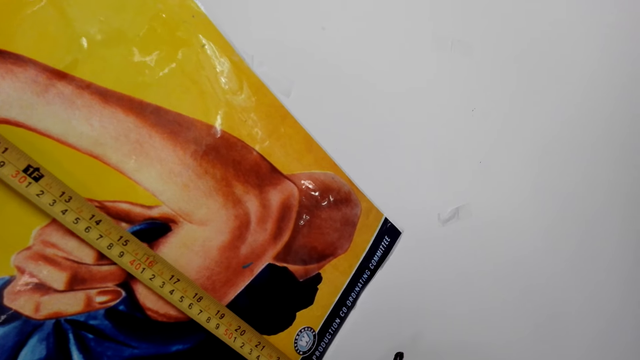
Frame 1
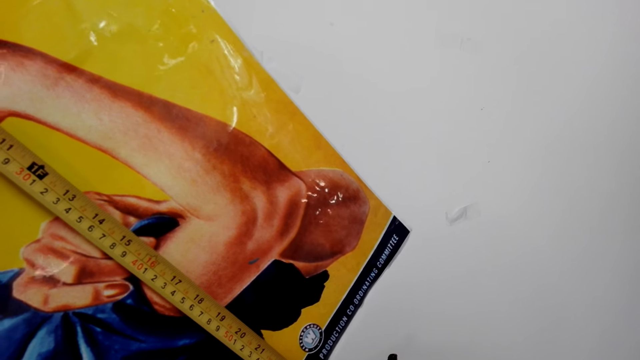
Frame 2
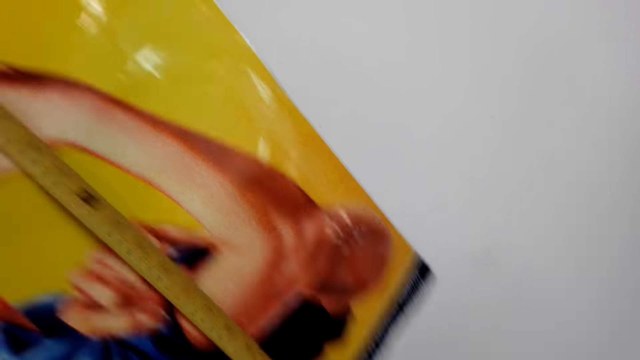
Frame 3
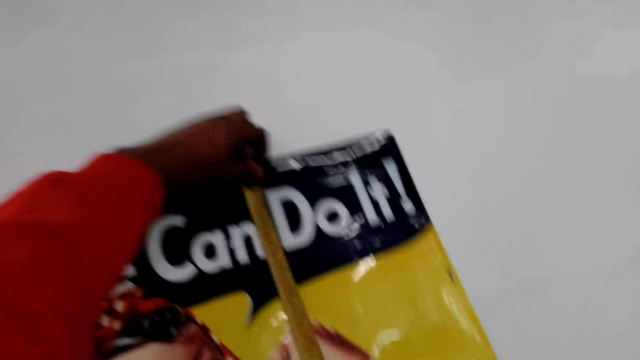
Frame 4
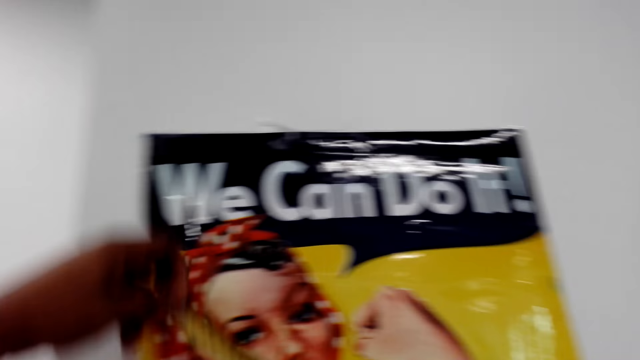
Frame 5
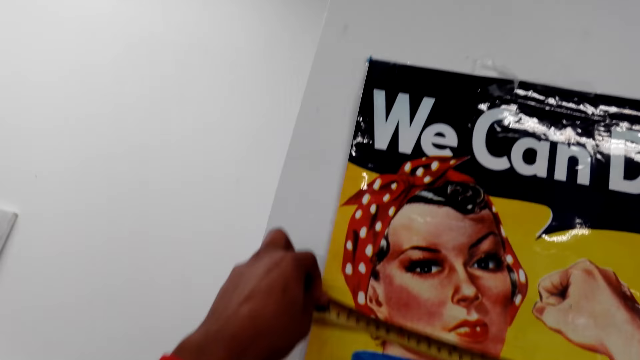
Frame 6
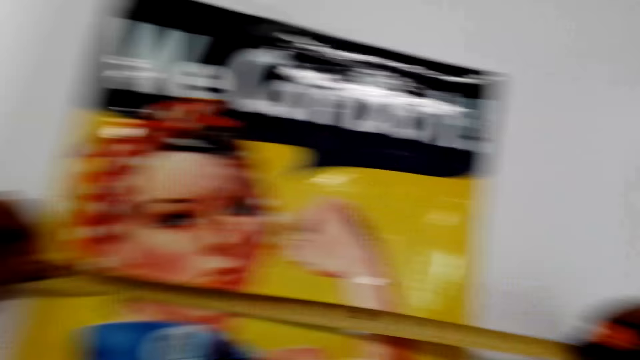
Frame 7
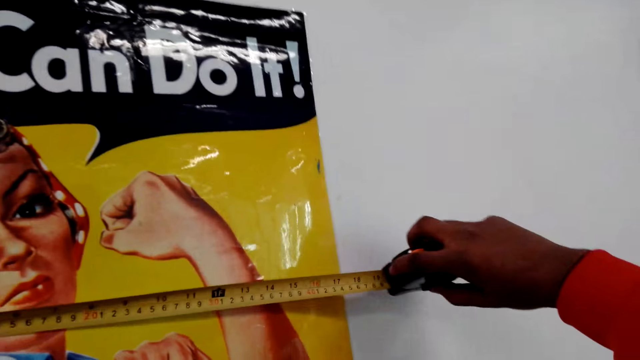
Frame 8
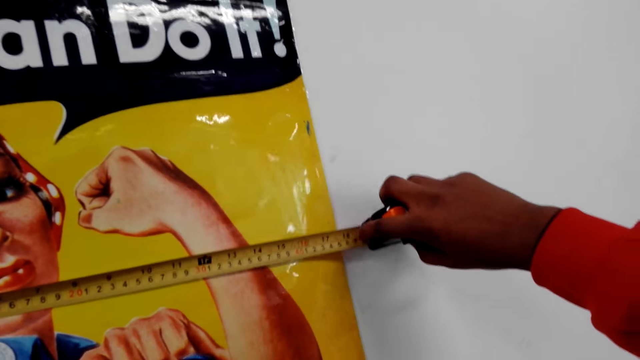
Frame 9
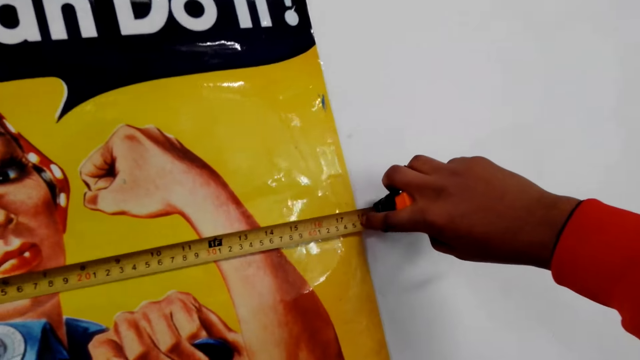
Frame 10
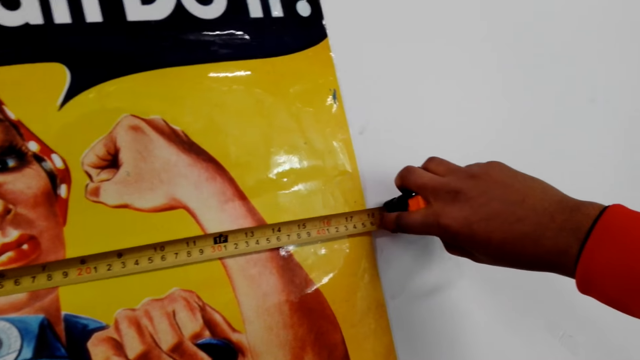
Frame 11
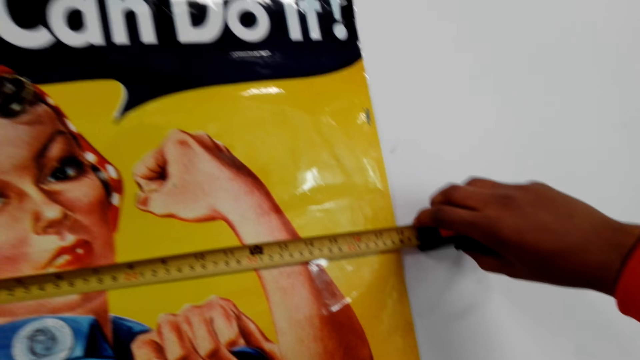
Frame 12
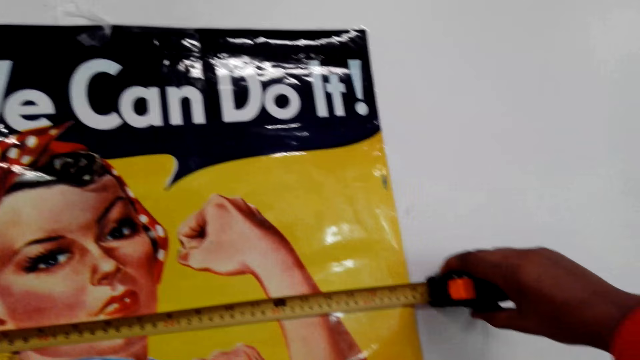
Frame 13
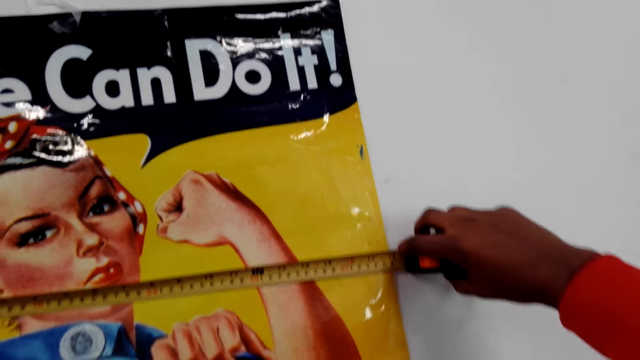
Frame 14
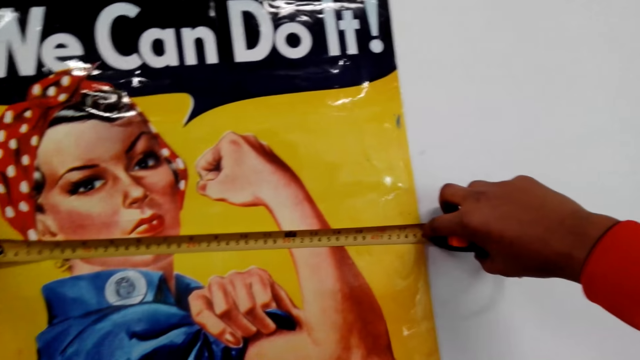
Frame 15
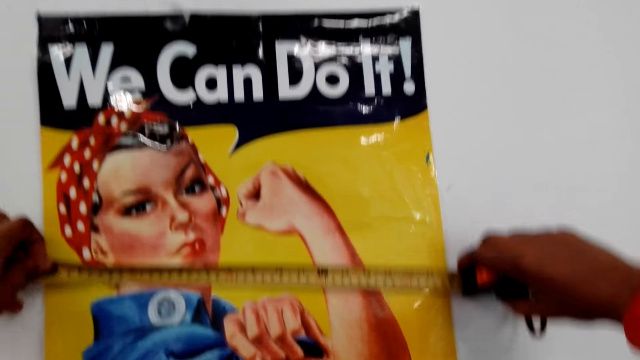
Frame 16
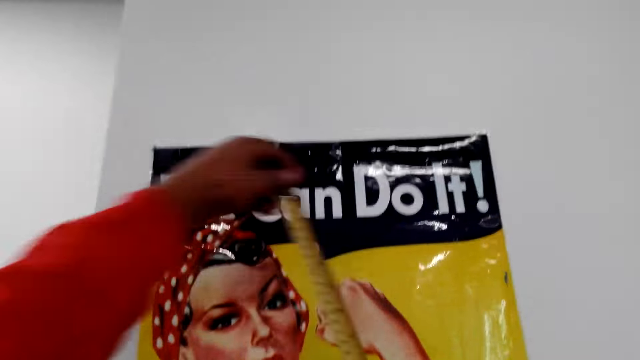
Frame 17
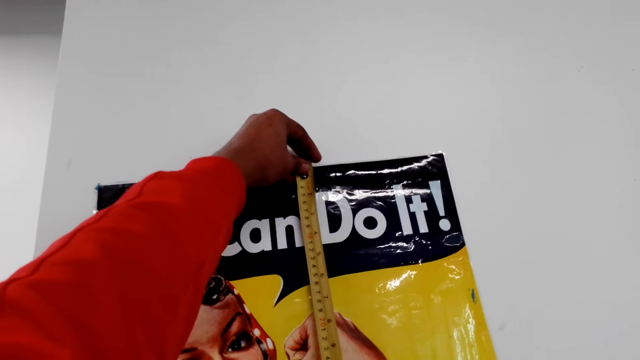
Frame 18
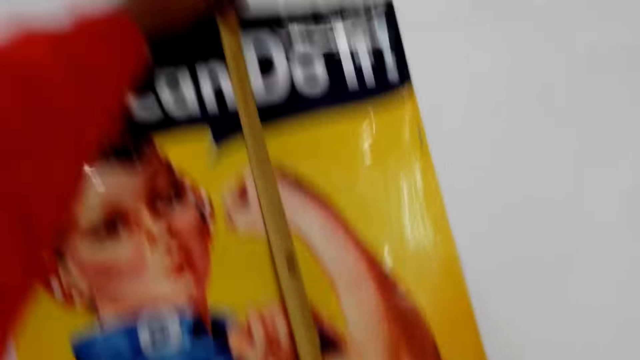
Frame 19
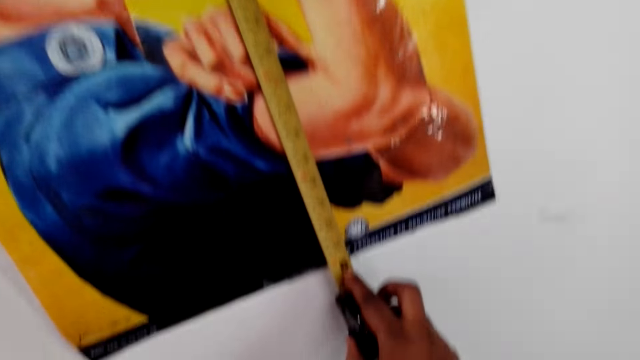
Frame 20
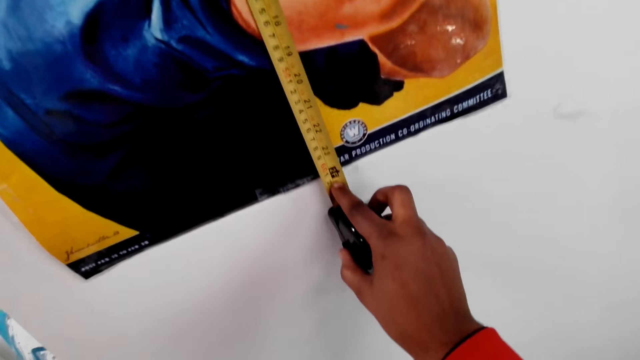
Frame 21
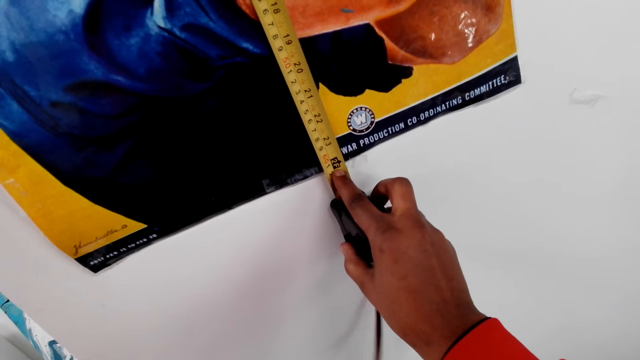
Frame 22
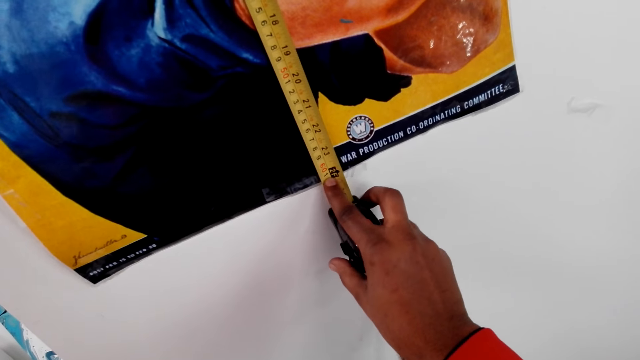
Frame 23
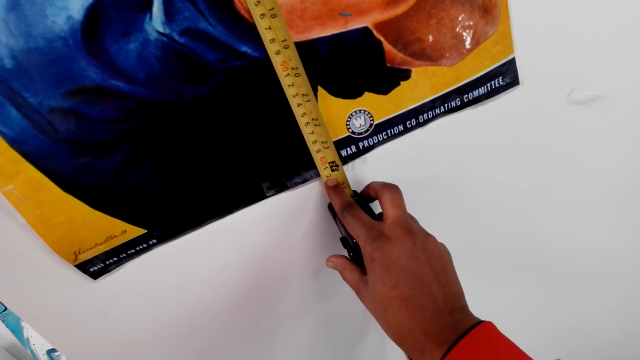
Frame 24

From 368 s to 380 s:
The camera wearer moves the tape measure on the picture or paper. They measure the picture width on the wall with the tape measure. They measure the paper length with the tape measure.

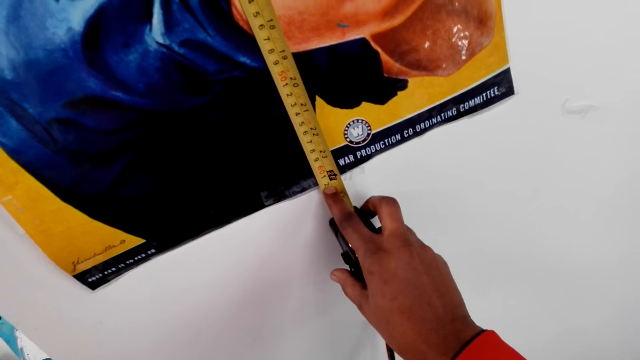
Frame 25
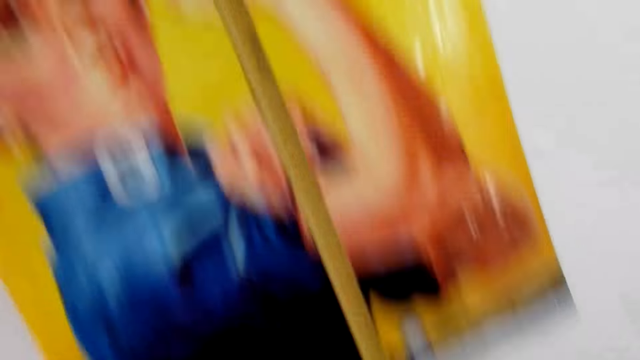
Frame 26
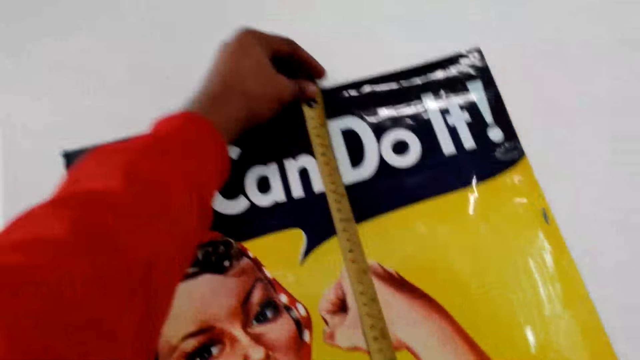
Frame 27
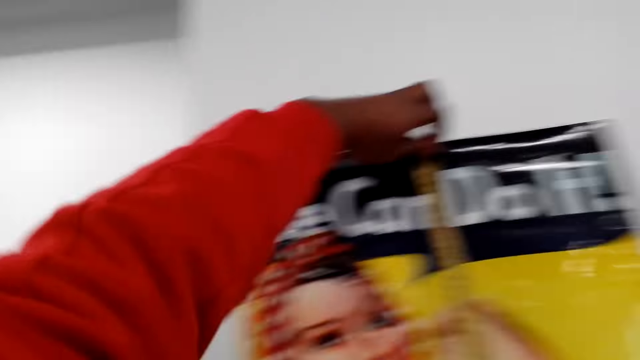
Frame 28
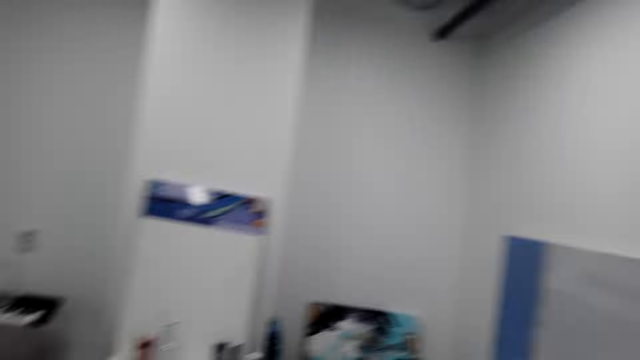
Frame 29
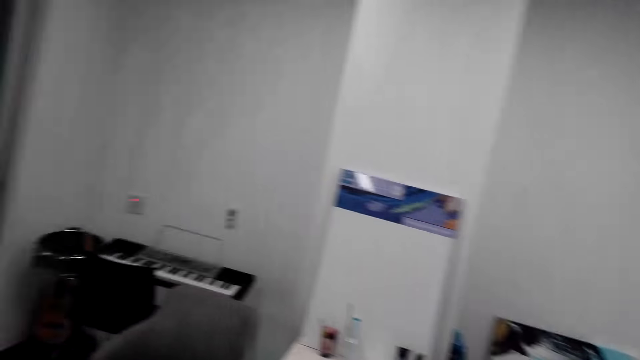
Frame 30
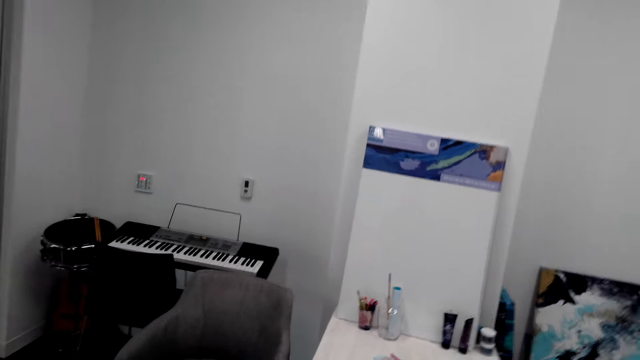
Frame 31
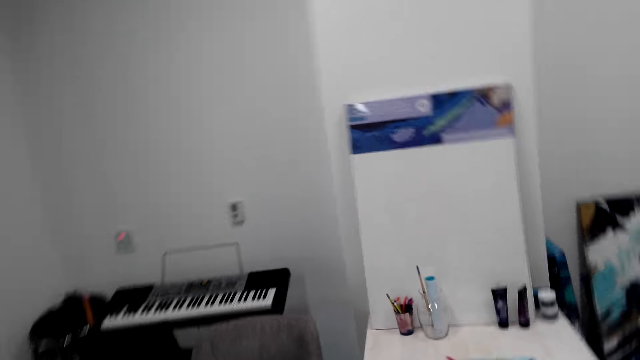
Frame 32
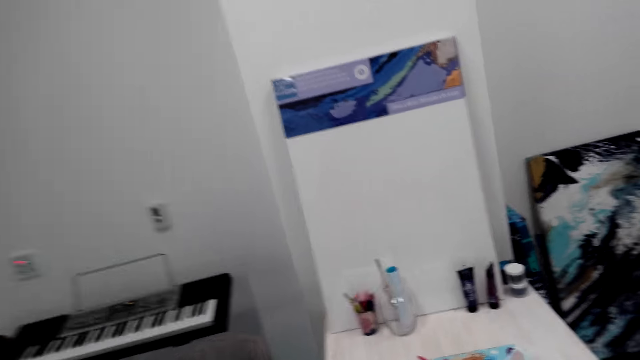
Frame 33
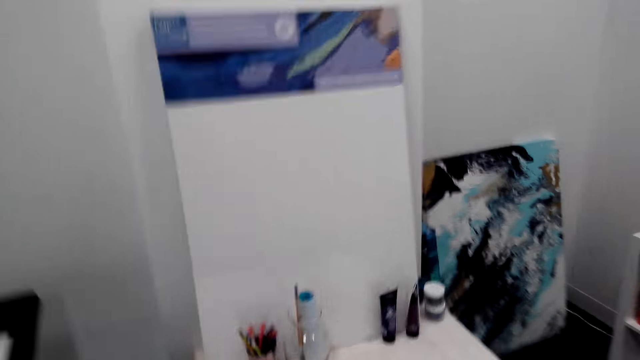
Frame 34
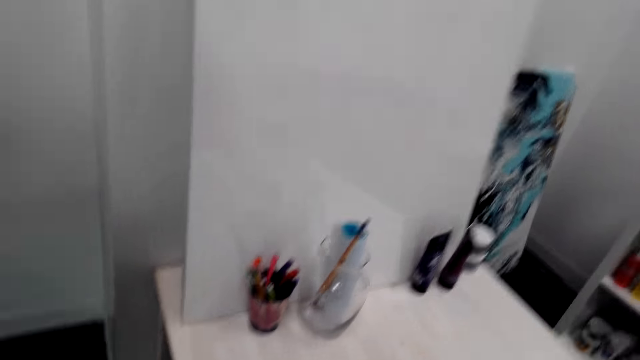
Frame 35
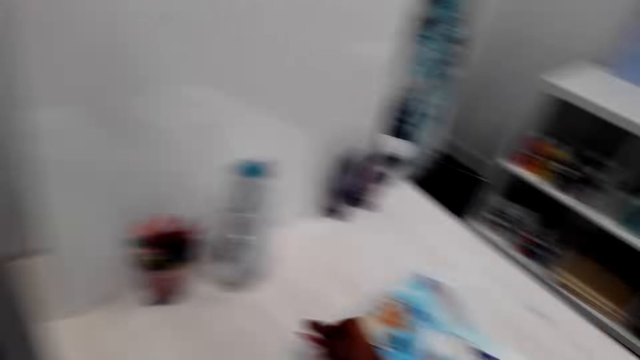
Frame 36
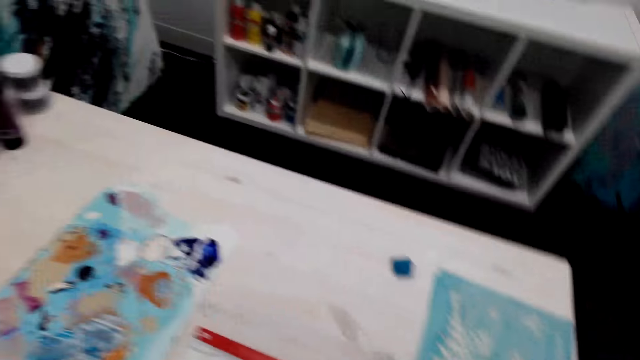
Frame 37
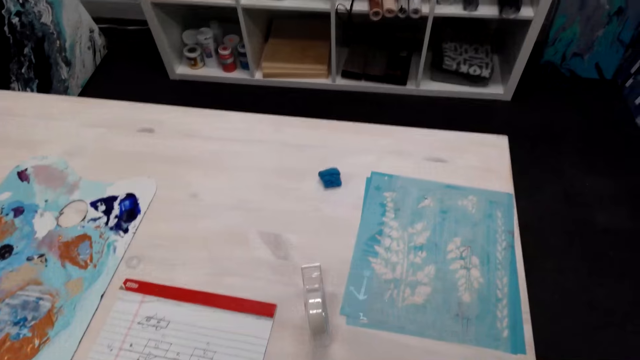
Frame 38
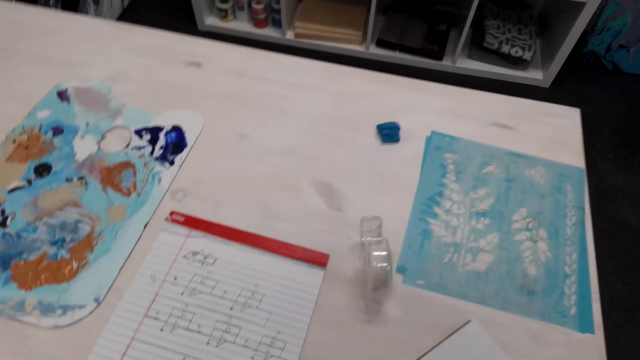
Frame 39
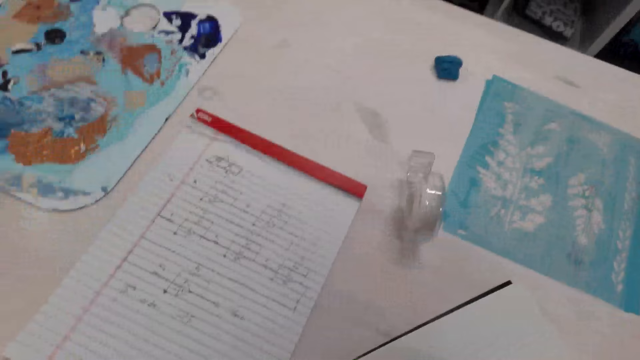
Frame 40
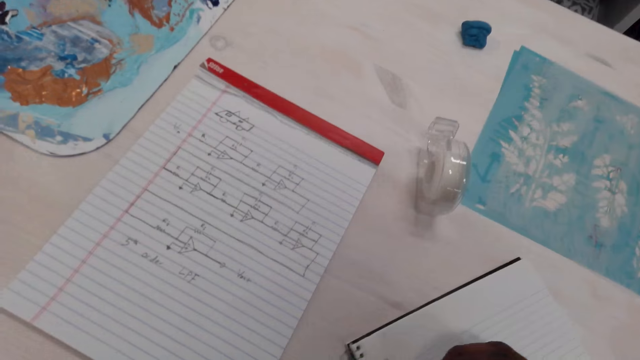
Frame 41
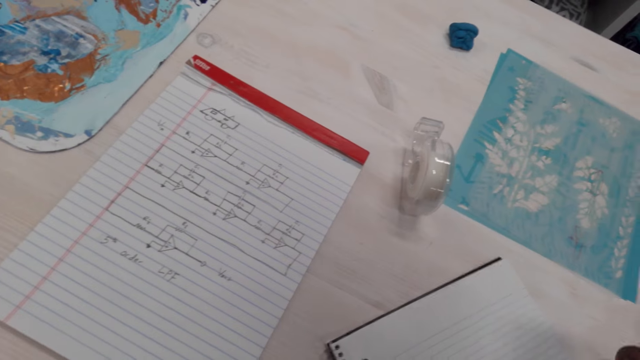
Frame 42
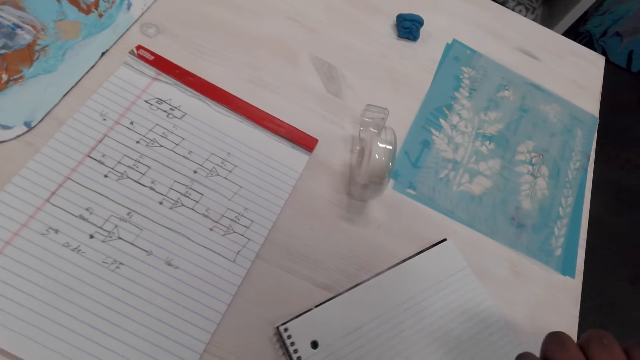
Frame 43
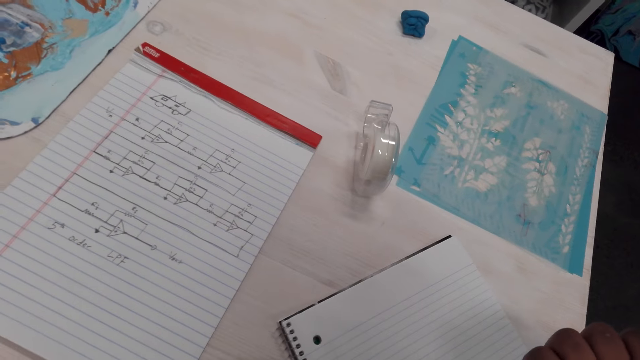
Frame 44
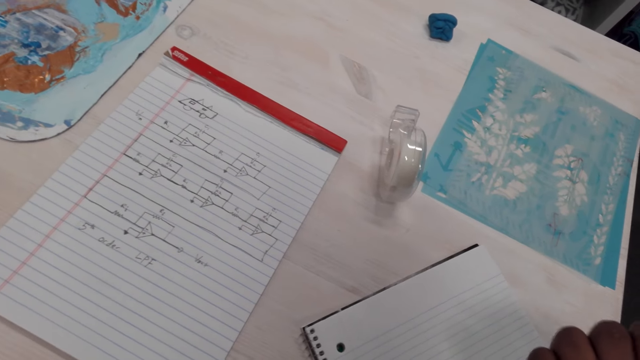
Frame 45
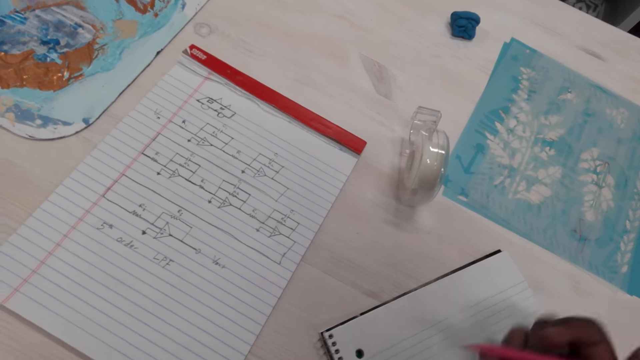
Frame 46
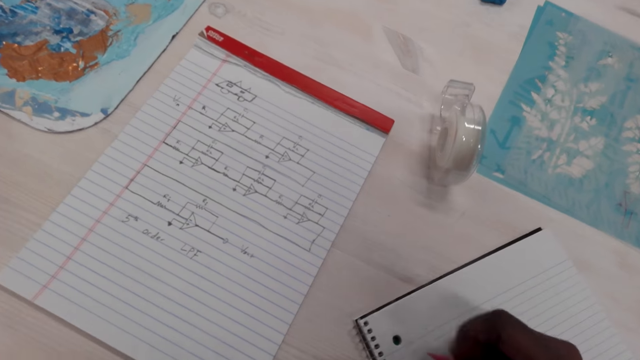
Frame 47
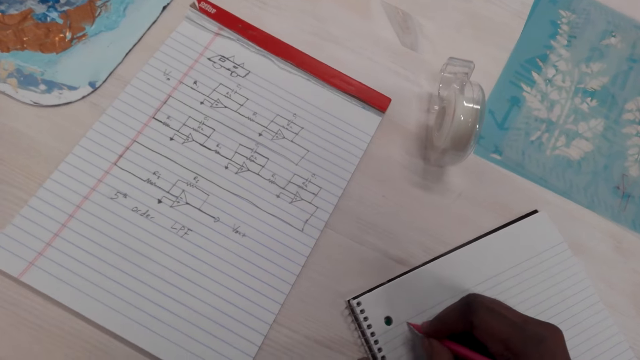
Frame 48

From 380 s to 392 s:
The camera wearer looks around the house. They walk around in the house on the floor. They pick up the pencil from the table.
